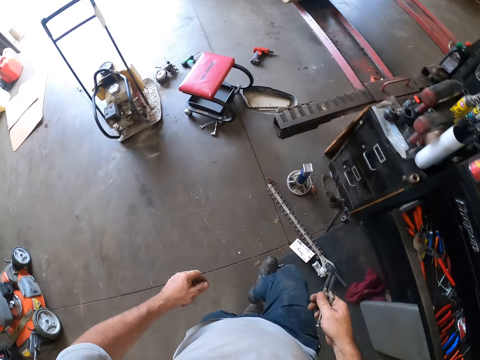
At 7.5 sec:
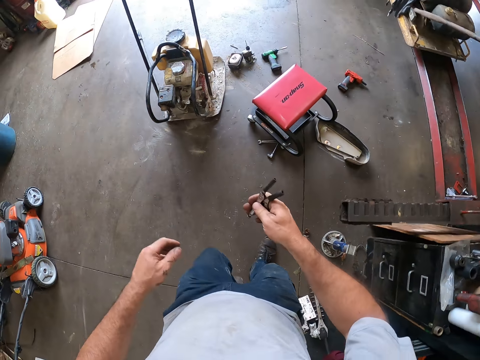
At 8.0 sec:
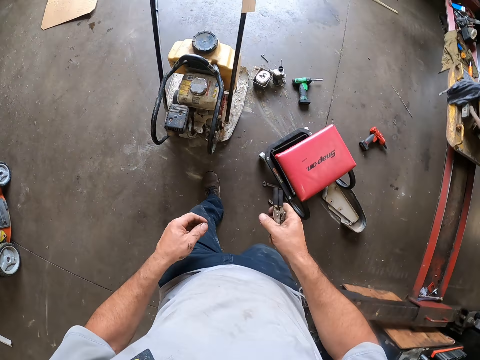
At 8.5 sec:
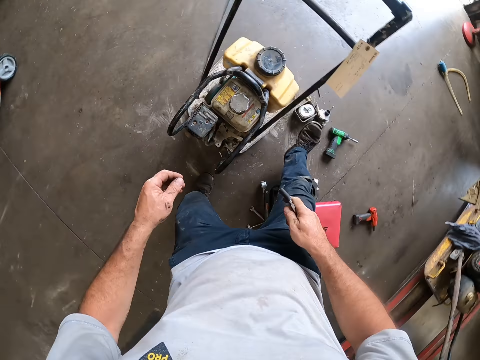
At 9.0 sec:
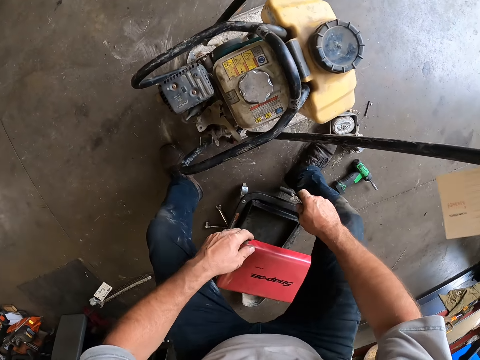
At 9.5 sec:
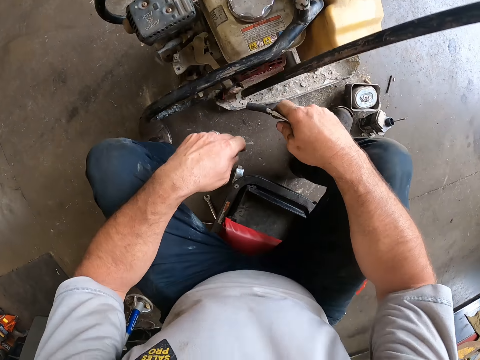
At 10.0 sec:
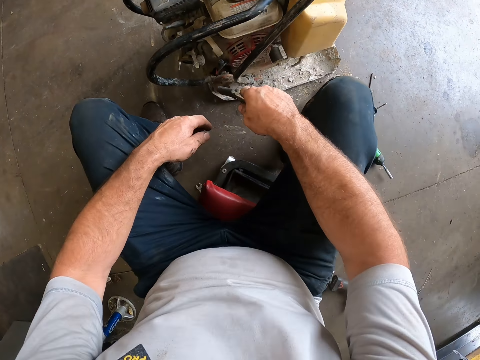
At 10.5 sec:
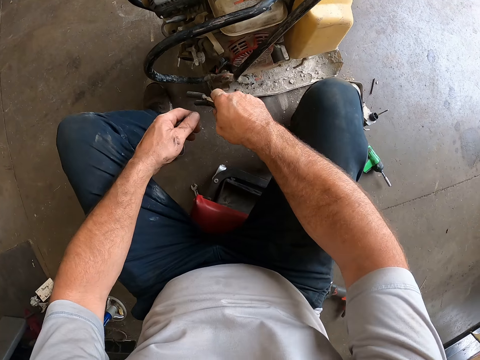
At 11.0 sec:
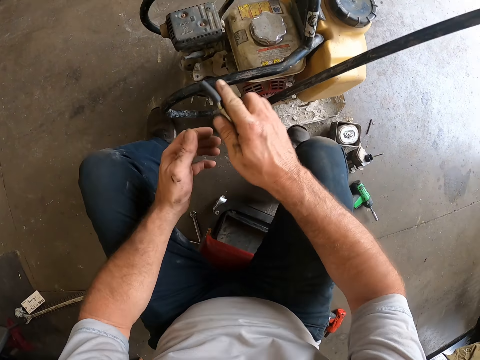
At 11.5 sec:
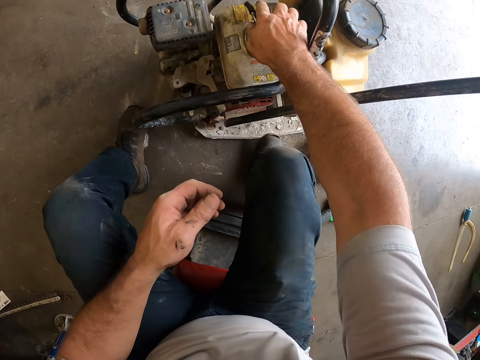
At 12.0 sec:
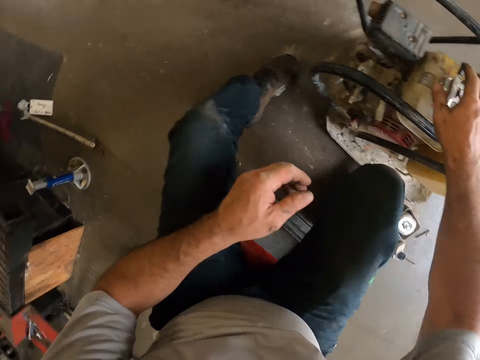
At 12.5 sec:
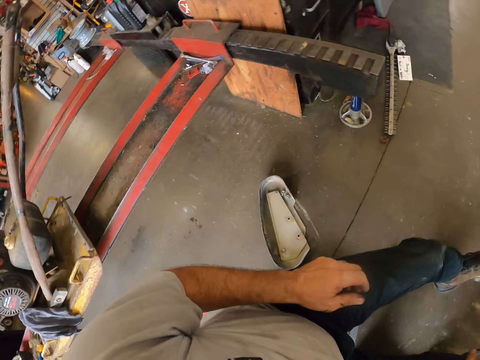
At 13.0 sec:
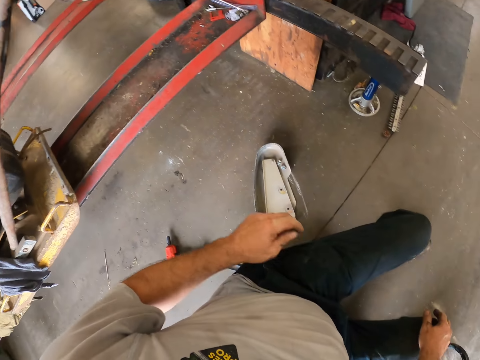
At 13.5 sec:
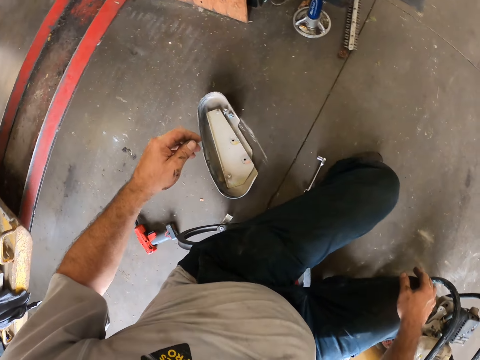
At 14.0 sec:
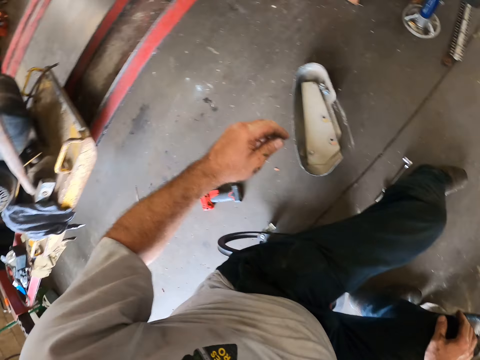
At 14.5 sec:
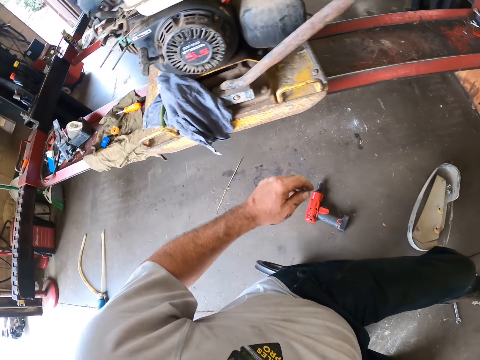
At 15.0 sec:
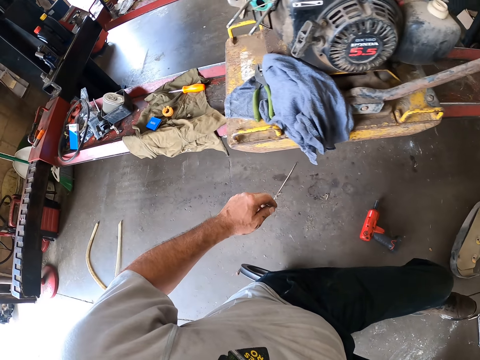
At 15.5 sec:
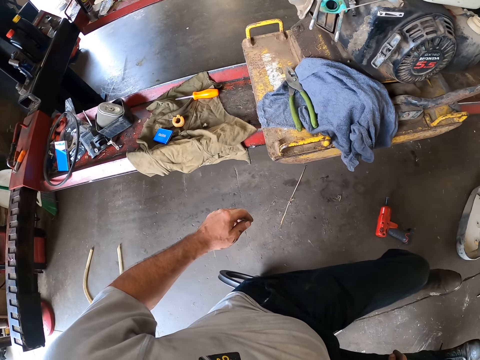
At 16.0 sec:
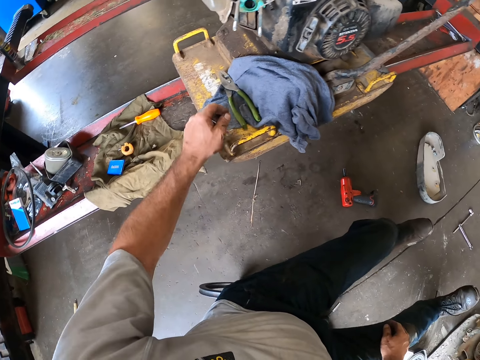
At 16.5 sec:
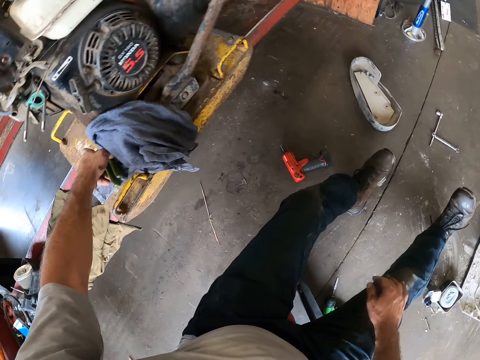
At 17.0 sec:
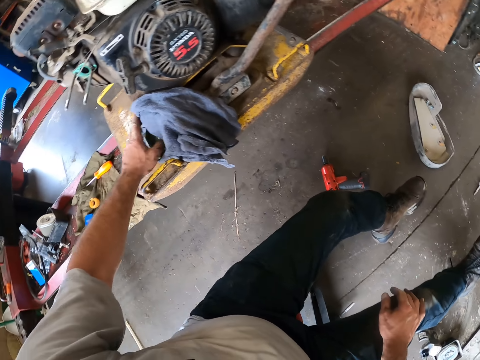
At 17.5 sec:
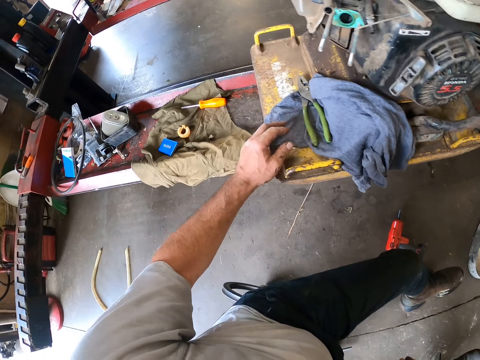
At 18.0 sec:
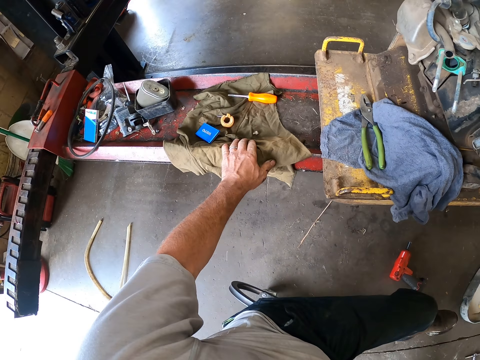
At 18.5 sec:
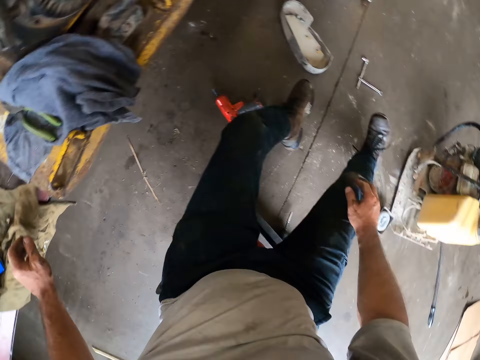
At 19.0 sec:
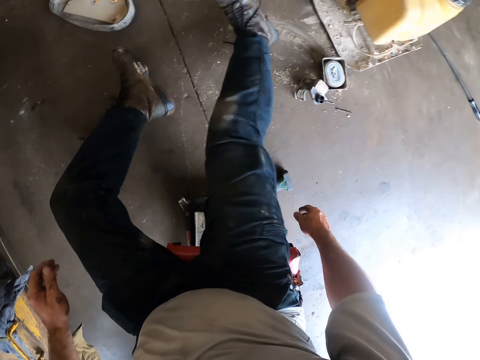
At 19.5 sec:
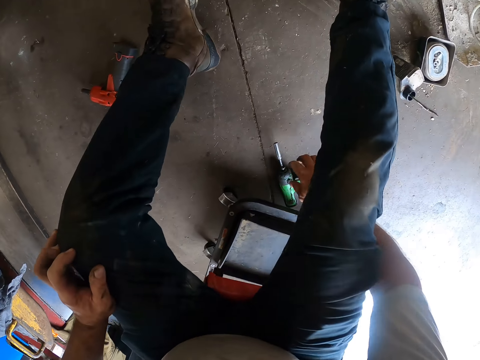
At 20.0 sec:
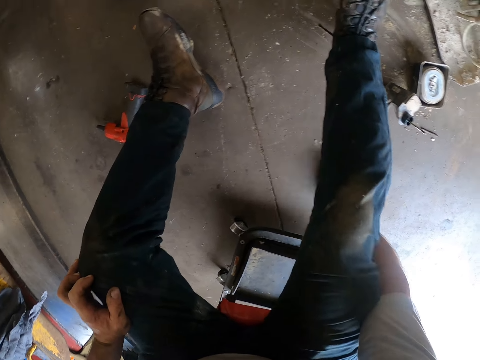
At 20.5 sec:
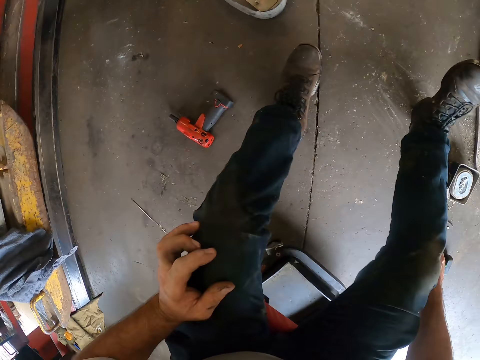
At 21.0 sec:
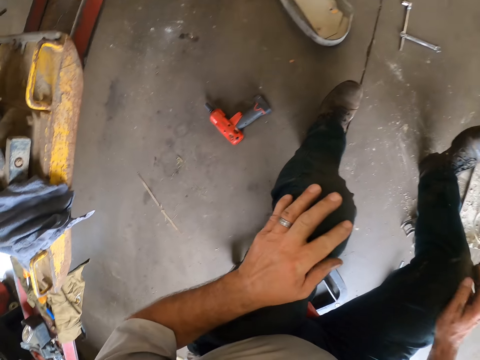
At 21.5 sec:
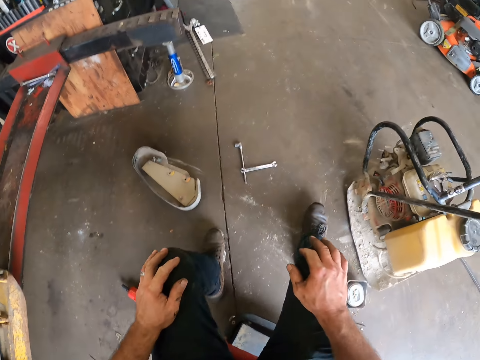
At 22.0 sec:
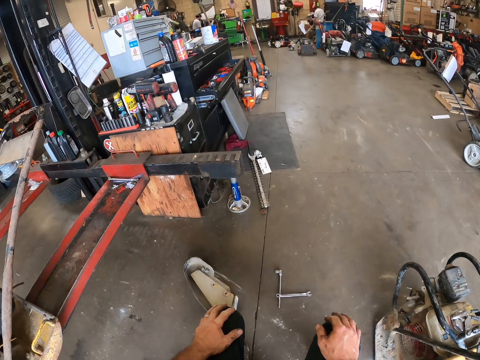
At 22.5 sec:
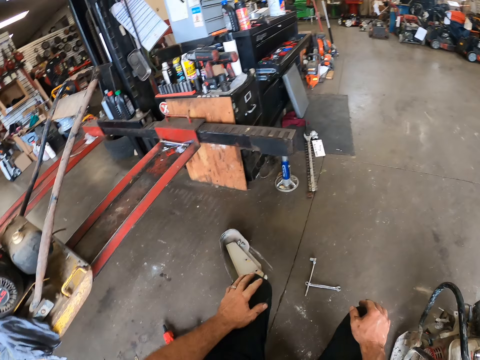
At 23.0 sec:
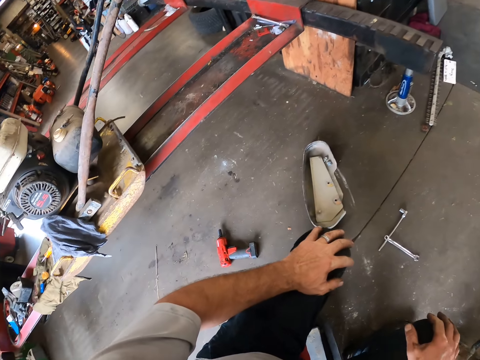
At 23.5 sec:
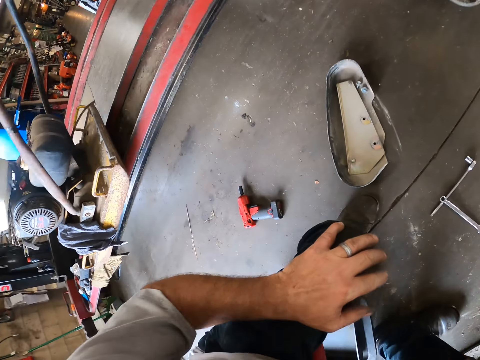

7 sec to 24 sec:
The camera wearer walks around the workshop. He sits on the stool. He places the locking pliers on the electrical lawn mower with his right hand. He turns around. He moves with the stool. He touches a flat nose pliers from a lift with his left hand. He holds the pliers. He pulls his hand off the pliers. He holds a cloth. He pulls his hand off the cloth. He drags an electric screwdriver on the floor with his right hand. He holds his knee. He holds his knees with both hands.

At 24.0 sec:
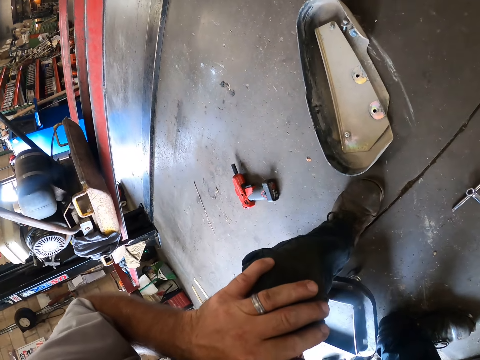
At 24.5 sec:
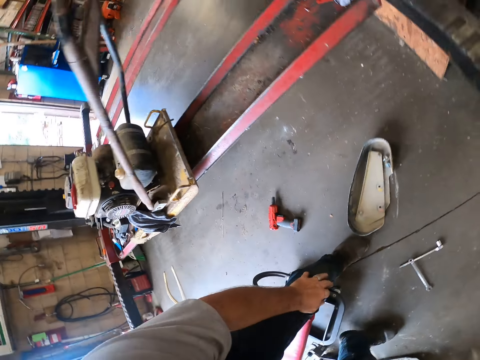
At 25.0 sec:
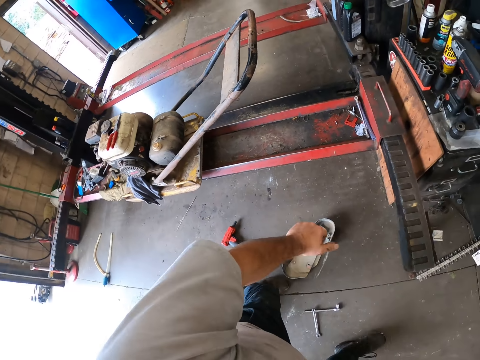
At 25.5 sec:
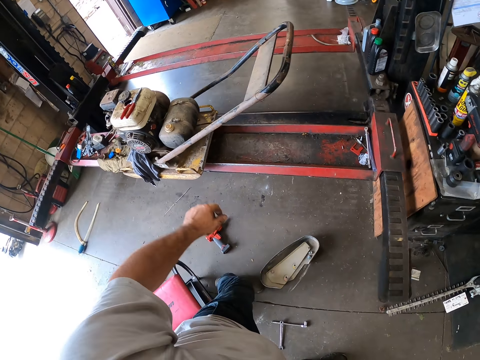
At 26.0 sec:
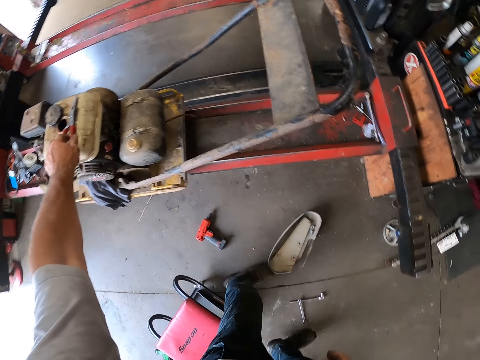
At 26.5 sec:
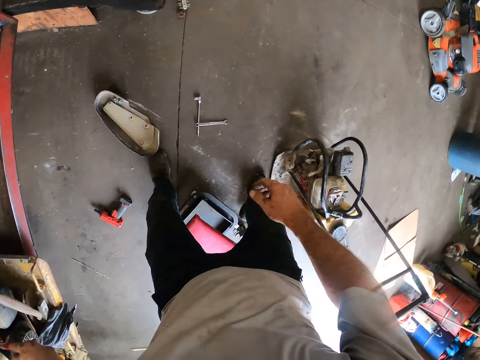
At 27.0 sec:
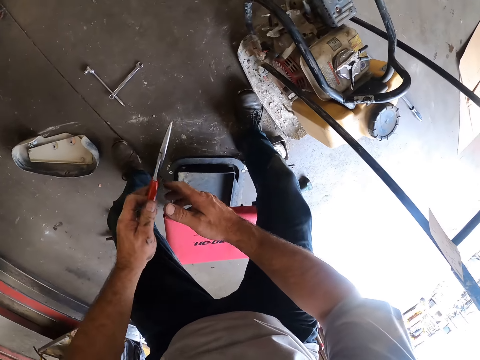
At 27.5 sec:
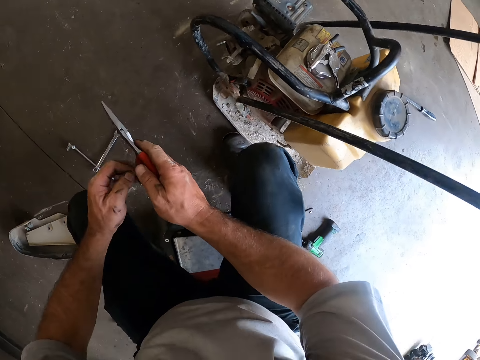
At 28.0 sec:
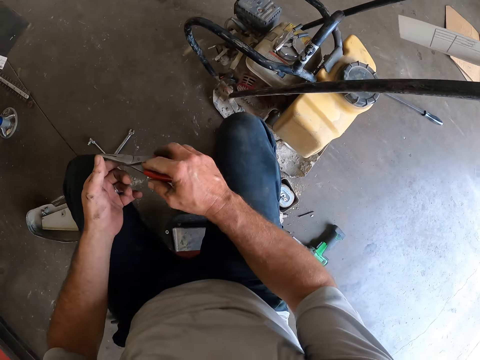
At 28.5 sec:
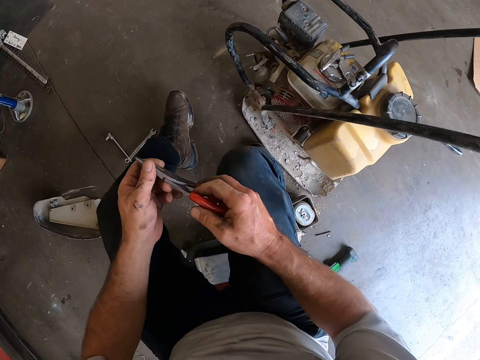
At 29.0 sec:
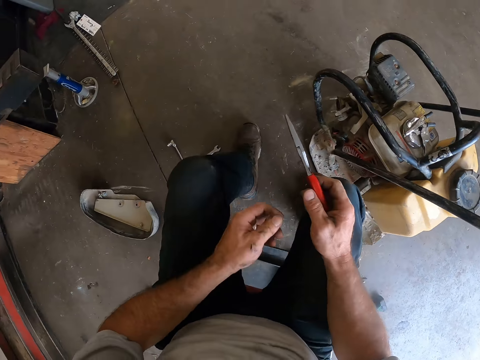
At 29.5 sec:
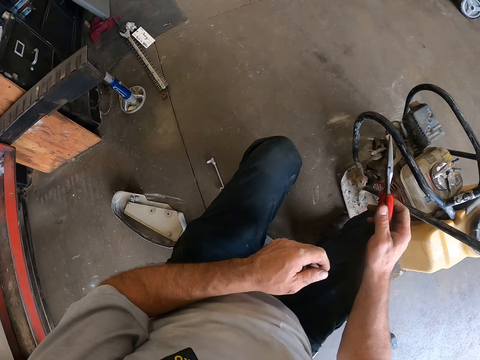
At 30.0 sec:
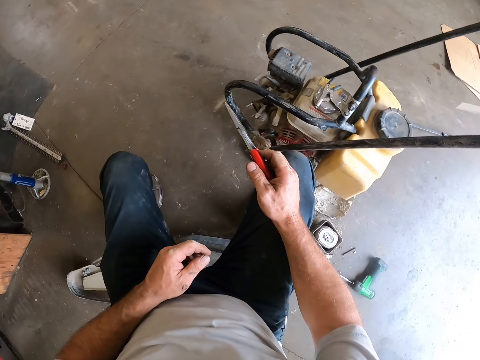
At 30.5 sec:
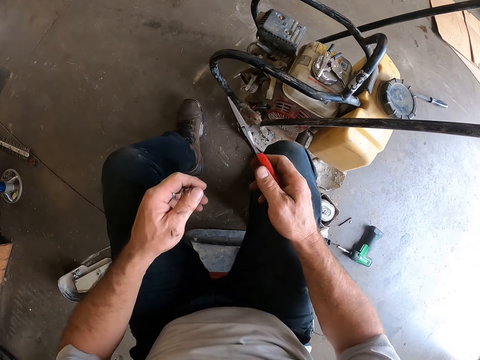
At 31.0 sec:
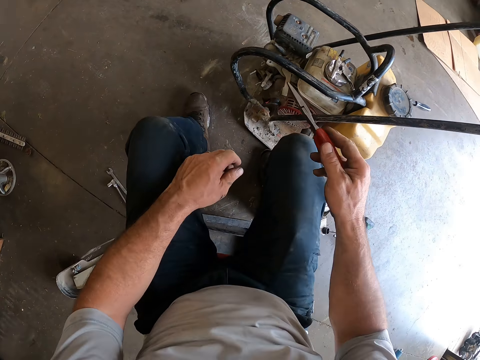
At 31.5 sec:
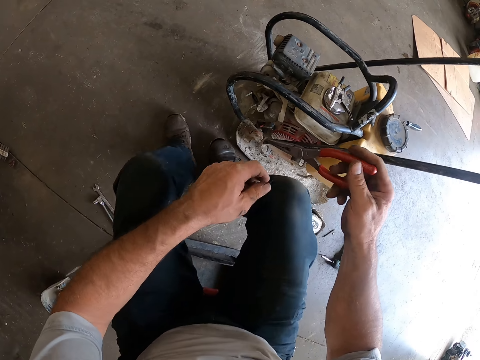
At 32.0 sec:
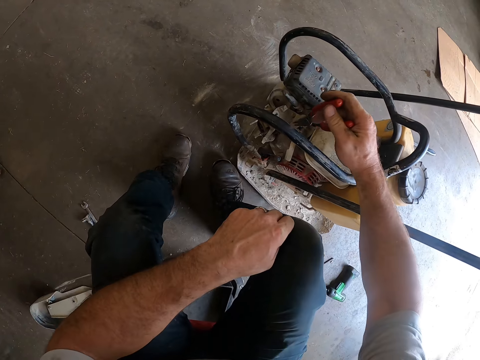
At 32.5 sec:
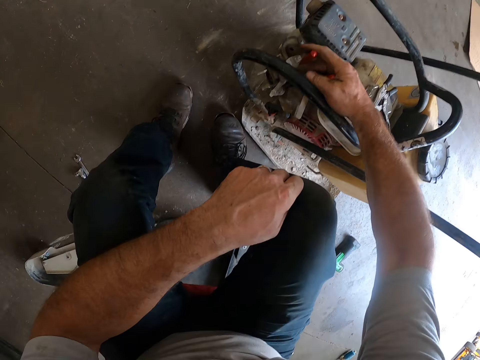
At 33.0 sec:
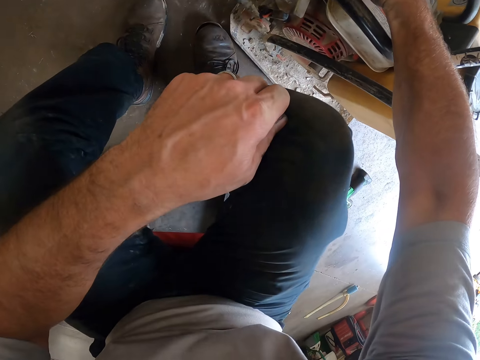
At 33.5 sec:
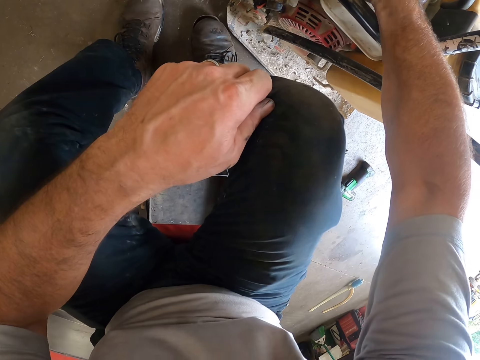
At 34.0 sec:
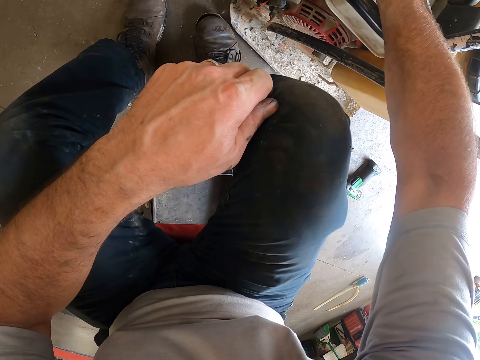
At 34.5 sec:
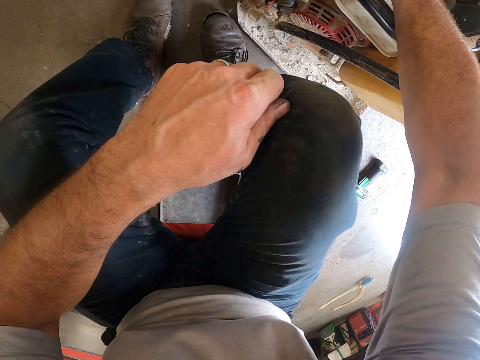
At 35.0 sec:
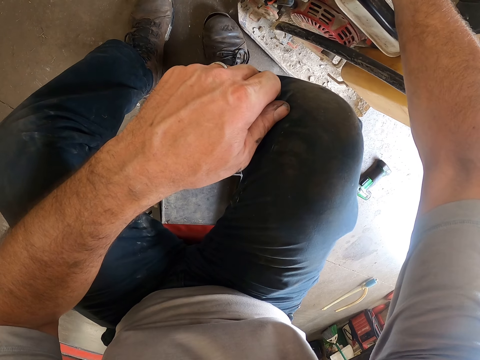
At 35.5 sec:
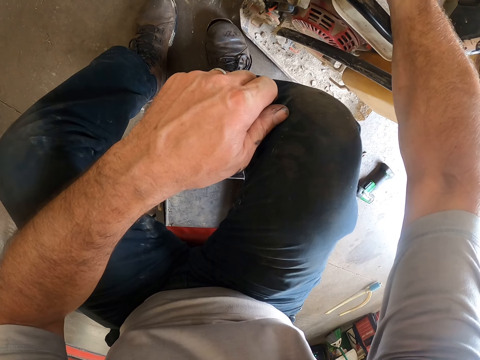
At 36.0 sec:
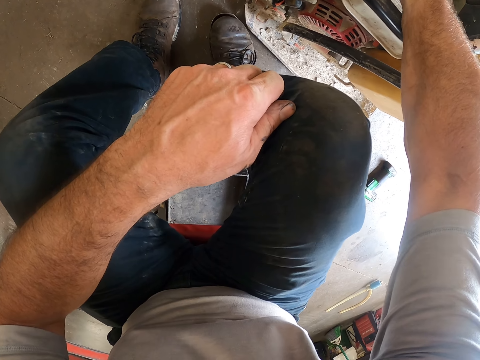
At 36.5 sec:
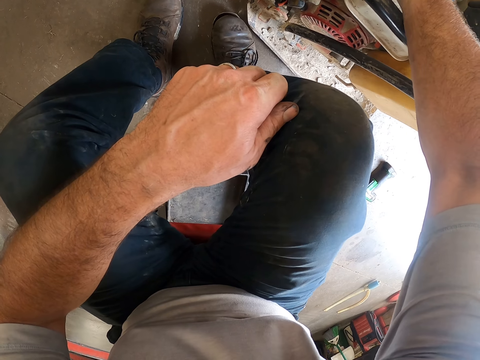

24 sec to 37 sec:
The camera wearer stands up. He picks up a long nose pliers on another lawn mower on the lift with his left hand. He passes the long nose pliers in his left hand to his right hand. He sits on the stool. He holds the pliers with both hands. He pulls his hand off the pliers. He moves with the stool. He holds a screw on the lawn mower with the long nose pliers in his right hand.
